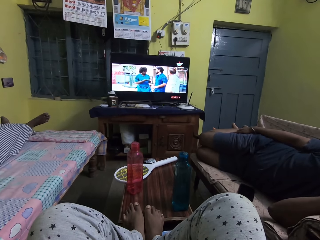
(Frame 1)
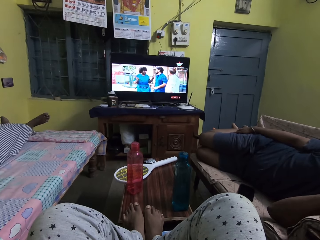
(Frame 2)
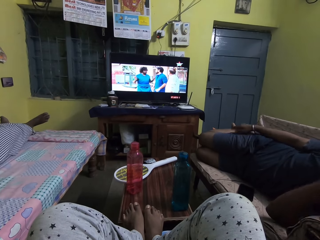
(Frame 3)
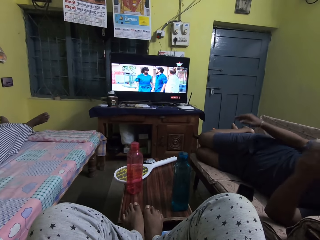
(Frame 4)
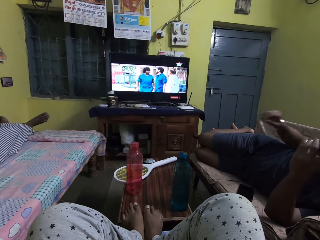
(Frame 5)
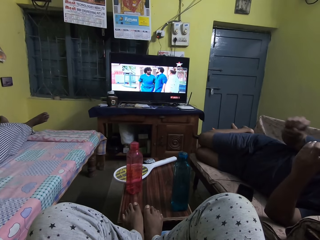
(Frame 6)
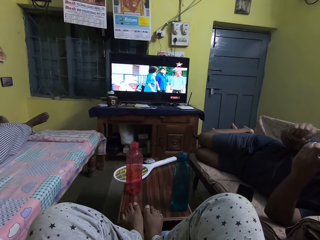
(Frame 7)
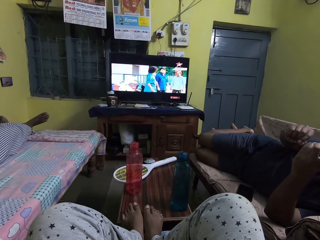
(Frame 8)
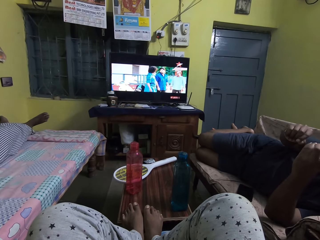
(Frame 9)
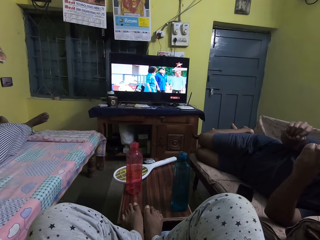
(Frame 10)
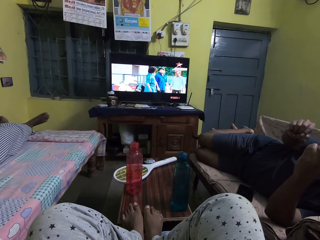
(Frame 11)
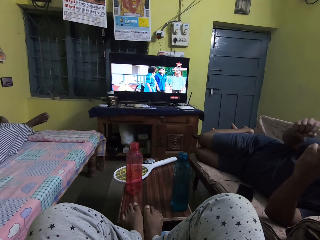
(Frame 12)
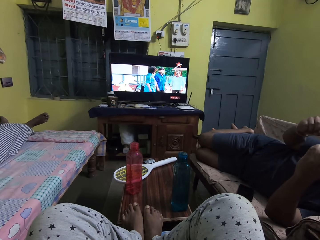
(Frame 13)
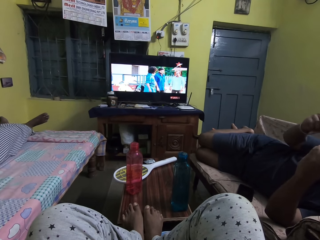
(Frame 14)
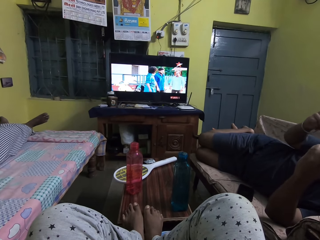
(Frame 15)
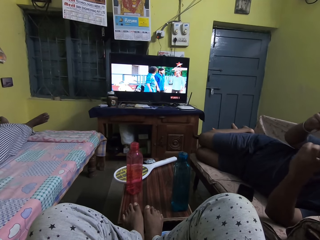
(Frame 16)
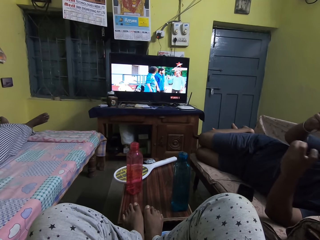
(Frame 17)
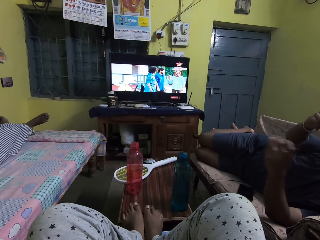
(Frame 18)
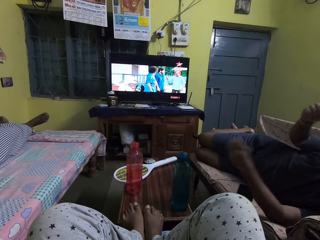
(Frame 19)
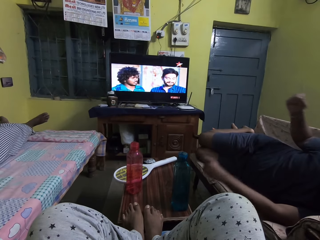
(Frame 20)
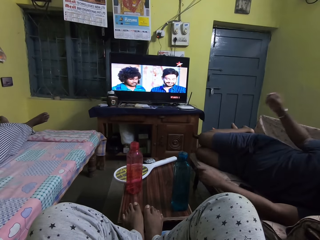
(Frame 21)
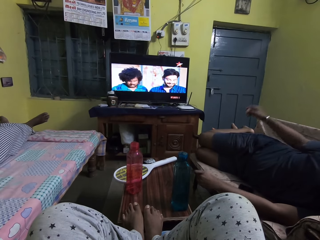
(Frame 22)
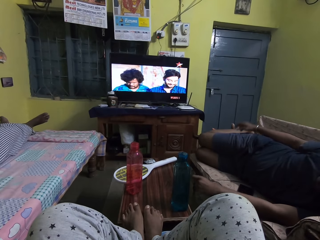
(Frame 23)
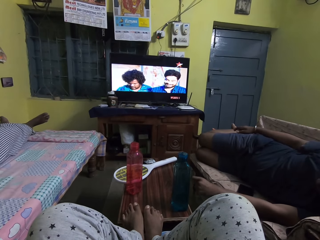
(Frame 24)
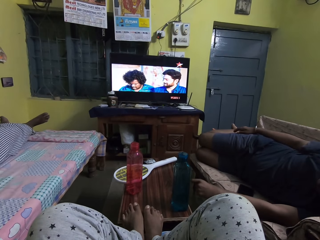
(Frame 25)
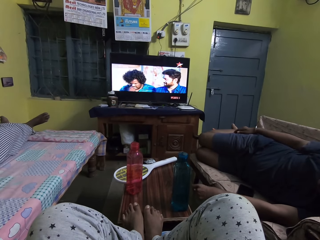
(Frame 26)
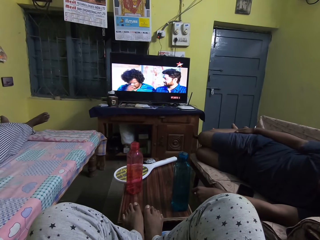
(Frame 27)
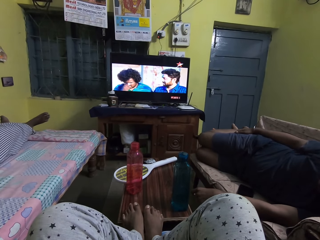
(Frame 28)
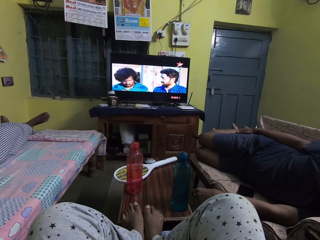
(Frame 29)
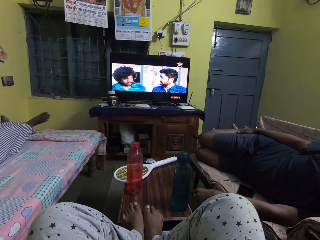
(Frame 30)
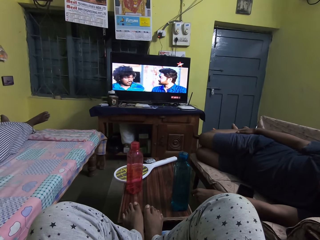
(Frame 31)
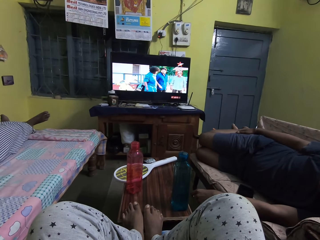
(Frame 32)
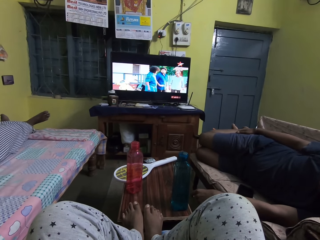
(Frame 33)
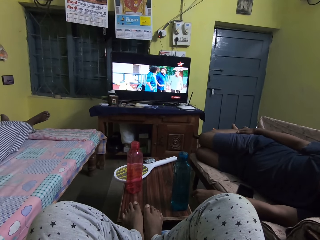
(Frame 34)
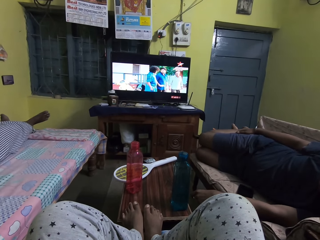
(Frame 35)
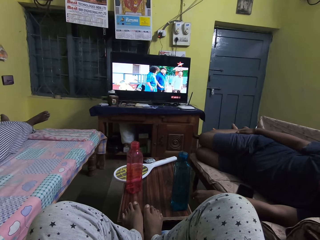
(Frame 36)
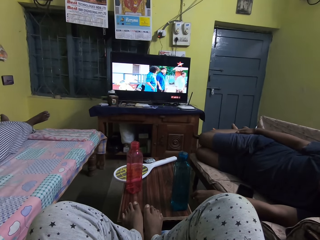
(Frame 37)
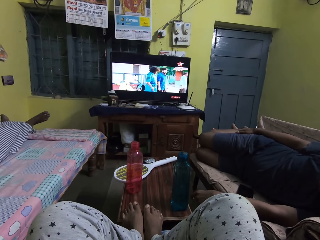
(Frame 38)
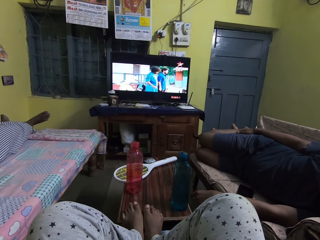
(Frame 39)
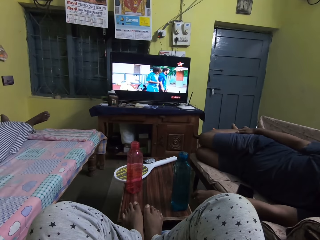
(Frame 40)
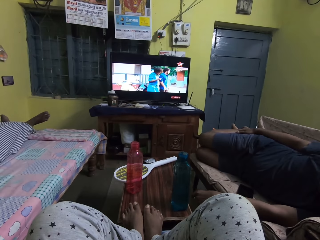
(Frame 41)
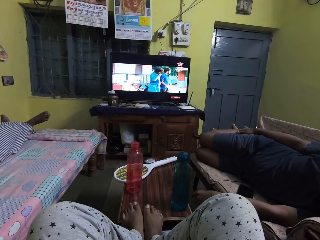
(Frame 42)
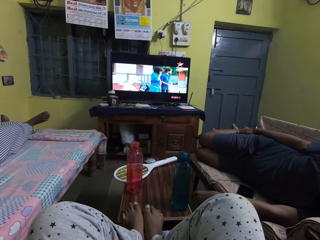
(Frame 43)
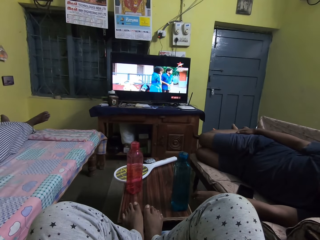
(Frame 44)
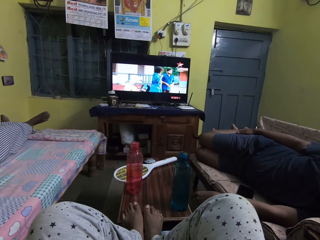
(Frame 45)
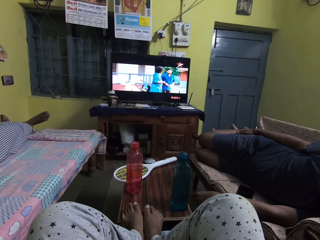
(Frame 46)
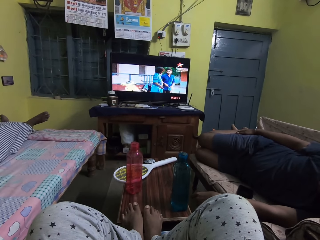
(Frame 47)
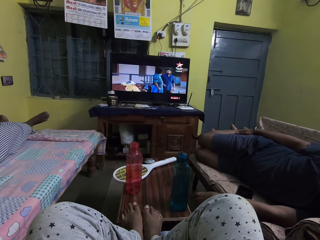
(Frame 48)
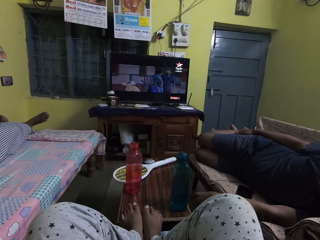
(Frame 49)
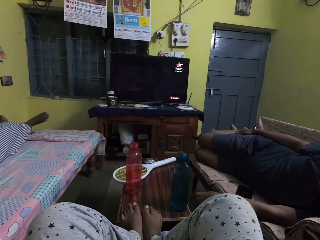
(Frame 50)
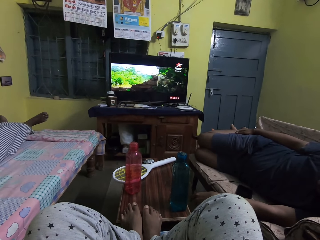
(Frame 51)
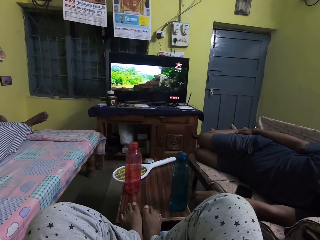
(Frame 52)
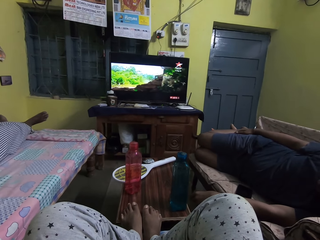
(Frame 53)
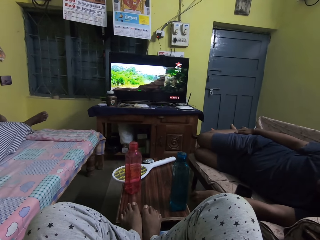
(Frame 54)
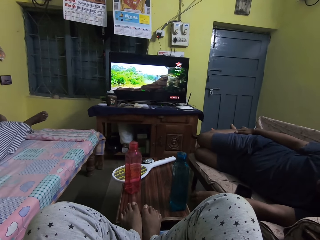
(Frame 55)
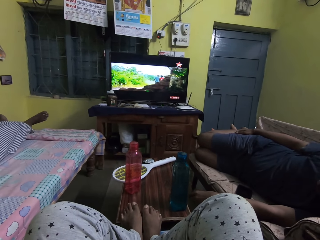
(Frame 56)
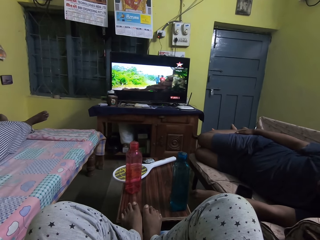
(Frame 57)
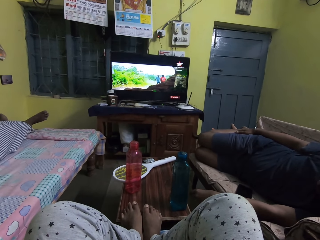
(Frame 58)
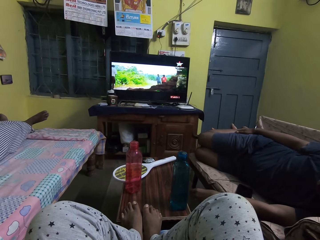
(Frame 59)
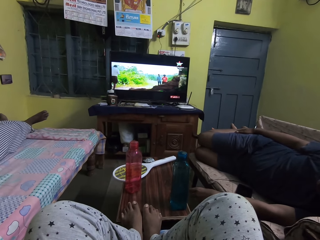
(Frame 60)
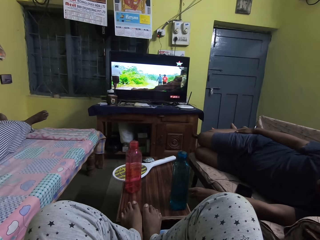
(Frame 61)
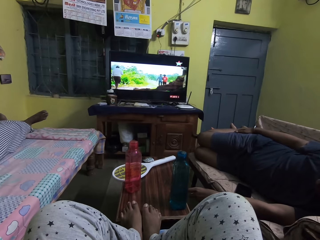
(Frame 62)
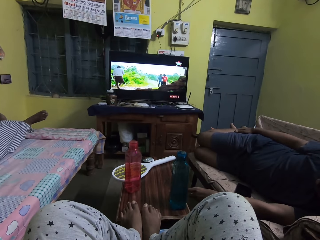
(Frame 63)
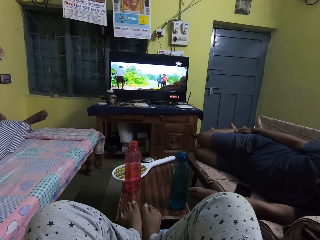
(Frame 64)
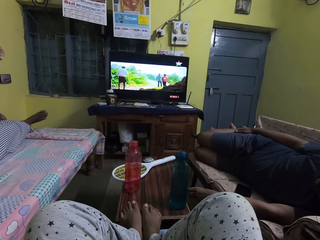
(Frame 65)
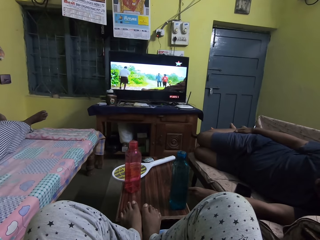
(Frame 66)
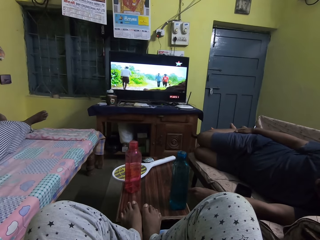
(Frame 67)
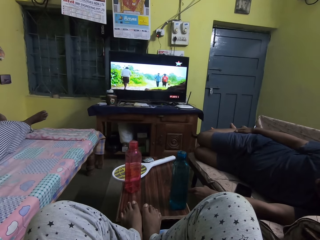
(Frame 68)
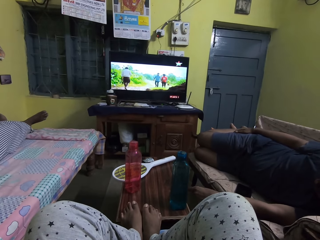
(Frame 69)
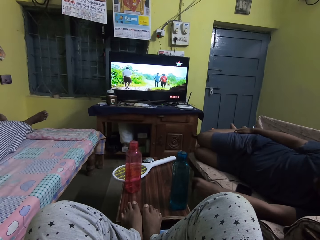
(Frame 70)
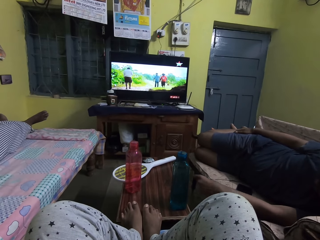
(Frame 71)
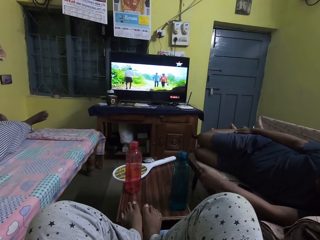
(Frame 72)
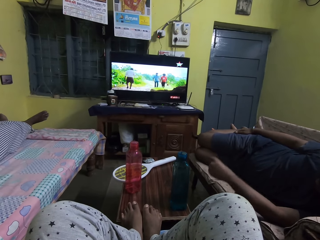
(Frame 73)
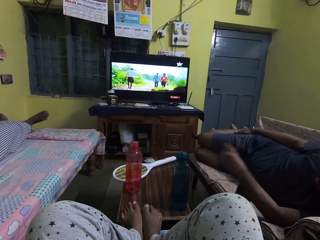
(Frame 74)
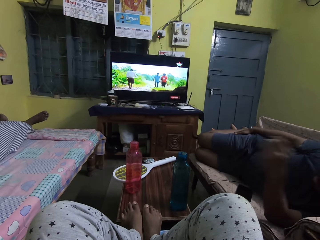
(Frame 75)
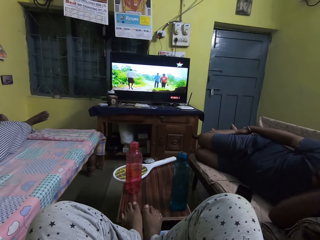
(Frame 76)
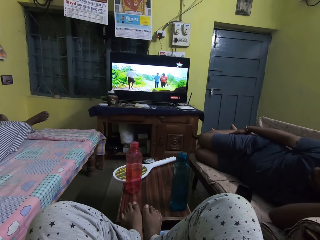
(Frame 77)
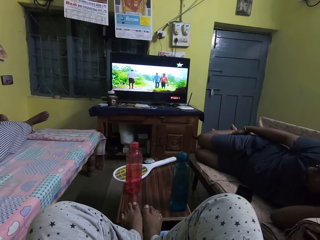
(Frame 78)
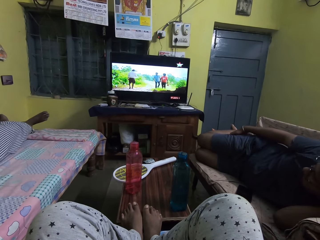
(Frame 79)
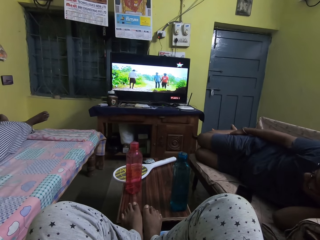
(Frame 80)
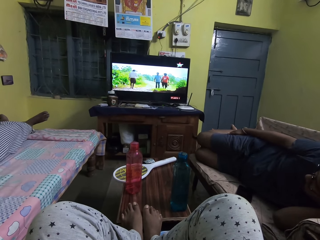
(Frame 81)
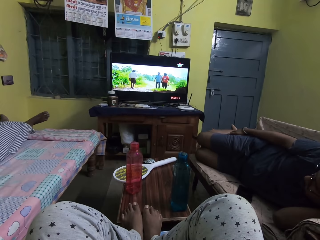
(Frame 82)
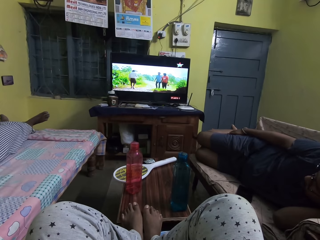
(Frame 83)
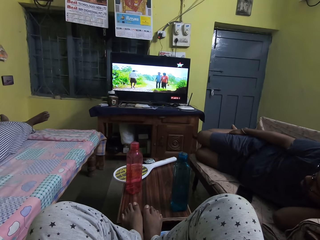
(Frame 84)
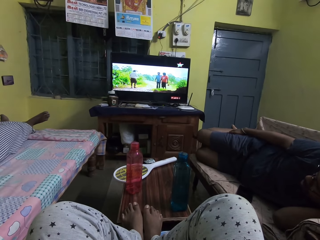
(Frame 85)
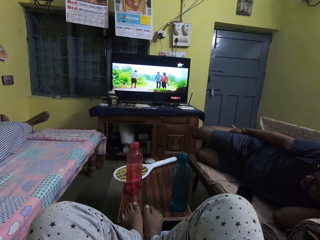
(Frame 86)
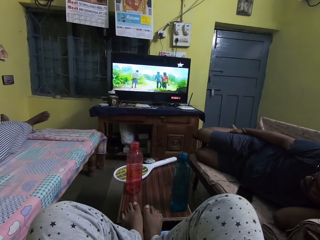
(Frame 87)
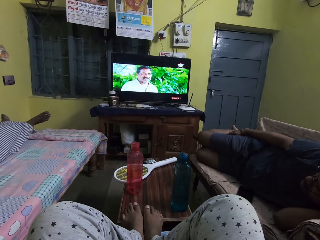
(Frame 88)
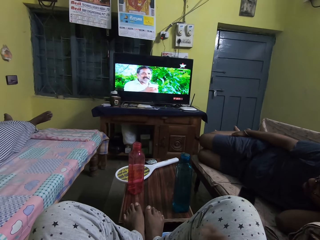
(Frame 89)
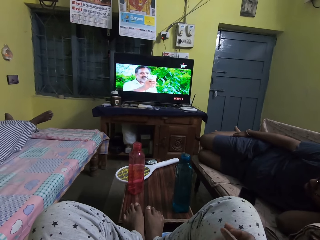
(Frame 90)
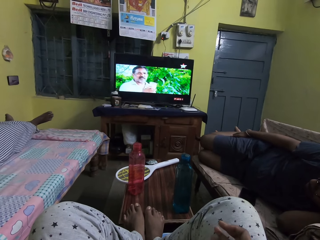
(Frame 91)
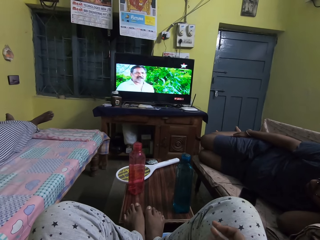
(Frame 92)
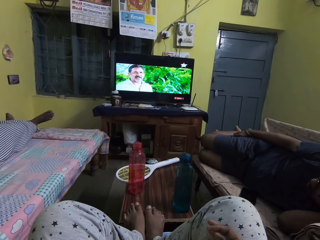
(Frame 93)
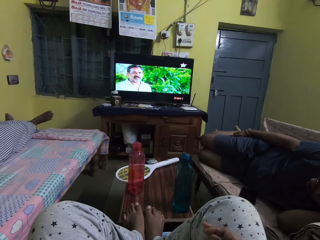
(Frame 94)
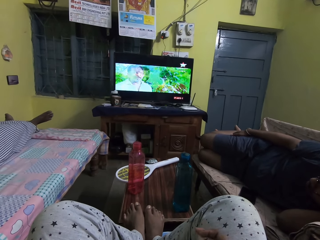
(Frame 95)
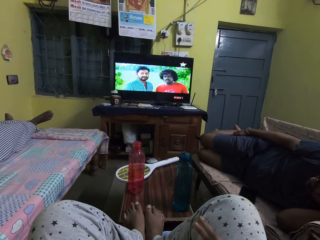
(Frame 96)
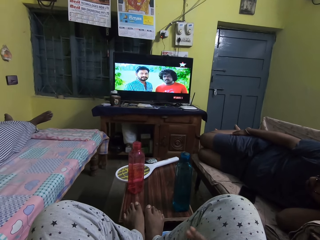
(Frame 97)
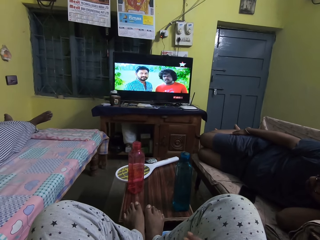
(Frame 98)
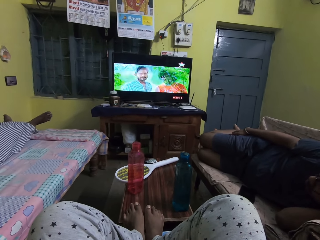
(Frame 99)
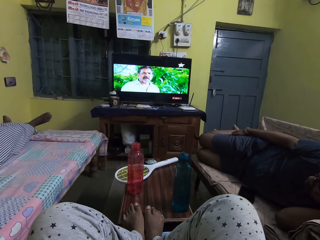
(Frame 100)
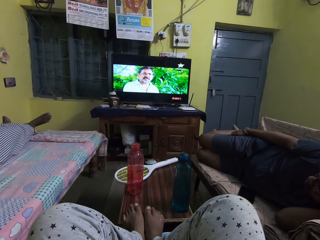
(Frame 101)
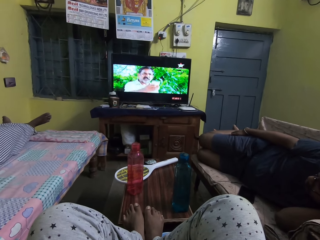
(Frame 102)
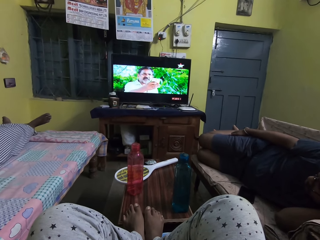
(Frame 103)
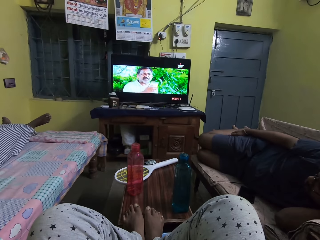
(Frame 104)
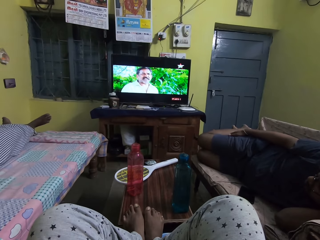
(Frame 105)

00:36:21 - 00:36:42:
The man touches his face with his left hand. The man places his left hand on a sofa and places his right hand on his right lap. The man places his left hand on the sofa and rests his head on his left hand.
